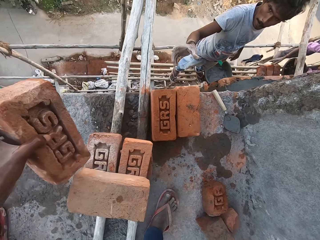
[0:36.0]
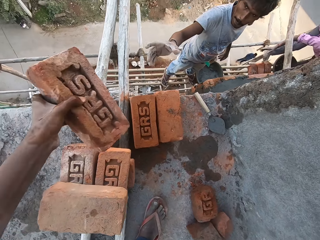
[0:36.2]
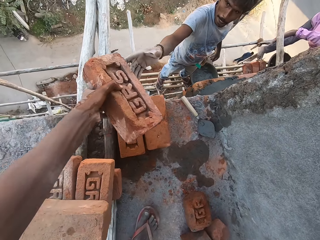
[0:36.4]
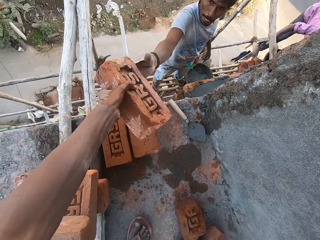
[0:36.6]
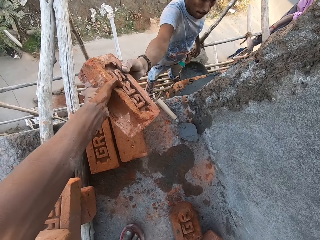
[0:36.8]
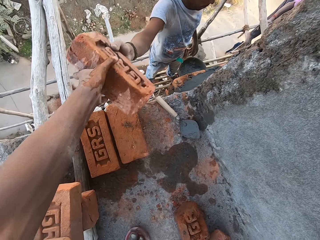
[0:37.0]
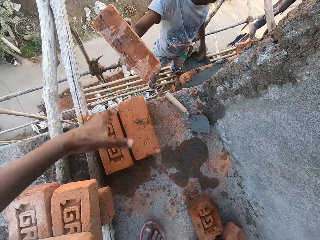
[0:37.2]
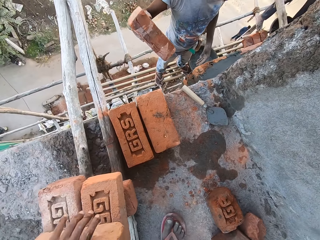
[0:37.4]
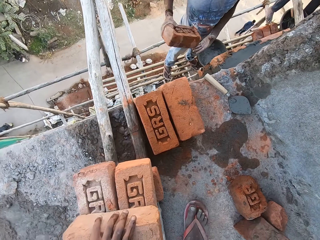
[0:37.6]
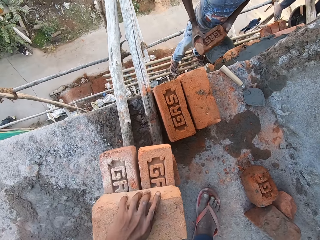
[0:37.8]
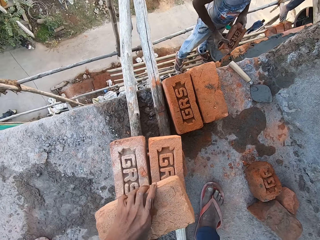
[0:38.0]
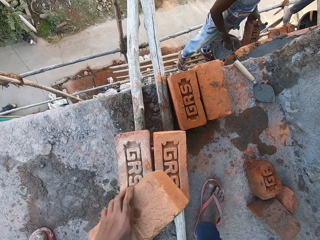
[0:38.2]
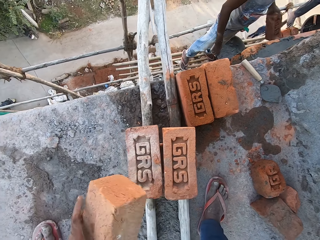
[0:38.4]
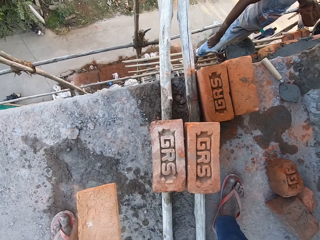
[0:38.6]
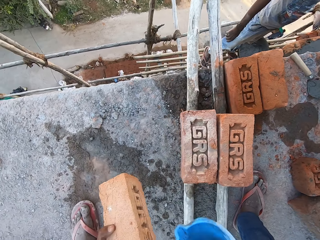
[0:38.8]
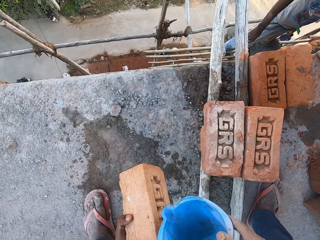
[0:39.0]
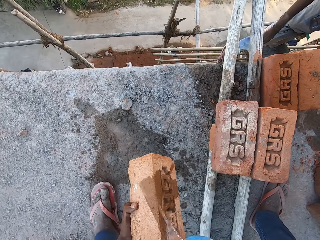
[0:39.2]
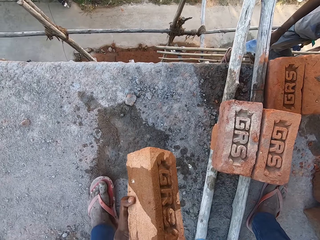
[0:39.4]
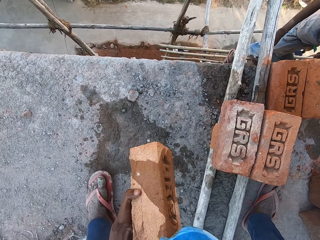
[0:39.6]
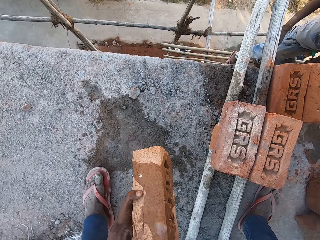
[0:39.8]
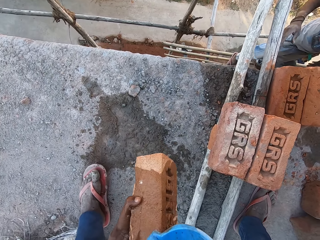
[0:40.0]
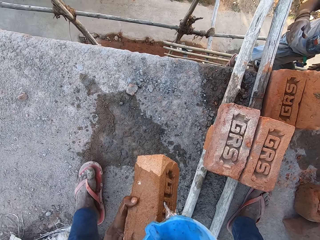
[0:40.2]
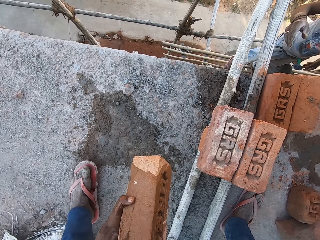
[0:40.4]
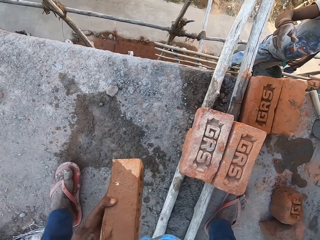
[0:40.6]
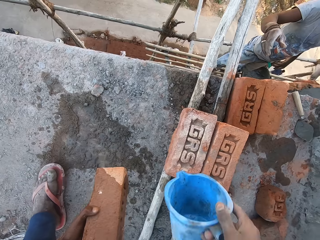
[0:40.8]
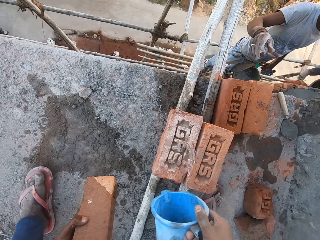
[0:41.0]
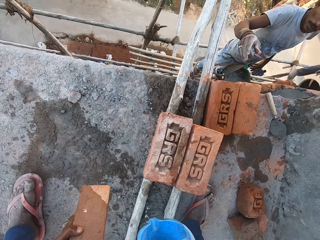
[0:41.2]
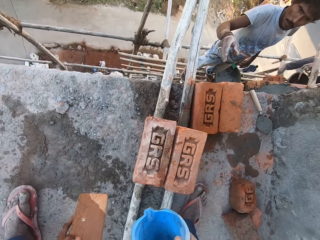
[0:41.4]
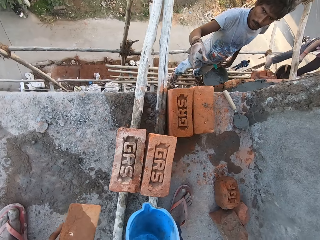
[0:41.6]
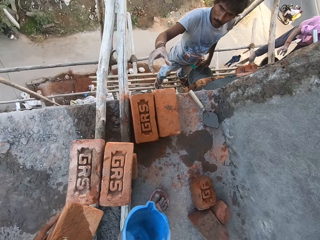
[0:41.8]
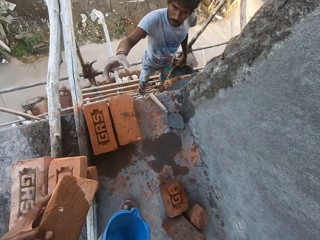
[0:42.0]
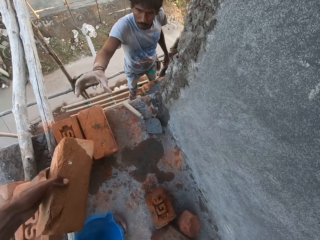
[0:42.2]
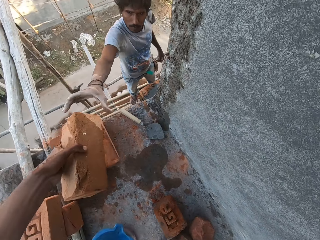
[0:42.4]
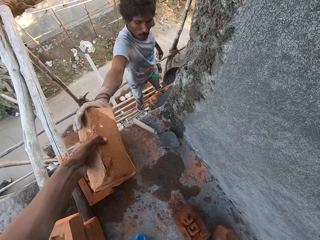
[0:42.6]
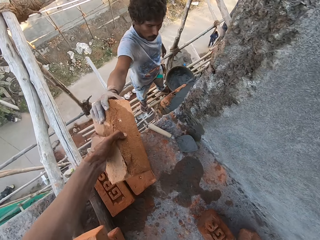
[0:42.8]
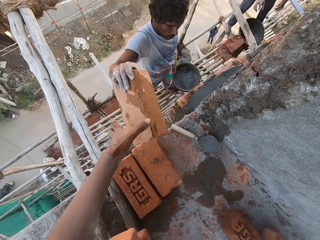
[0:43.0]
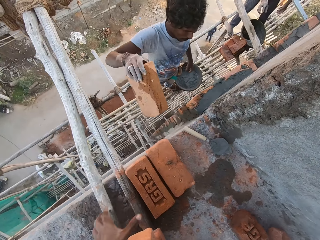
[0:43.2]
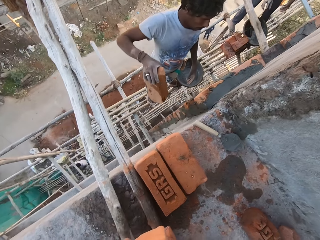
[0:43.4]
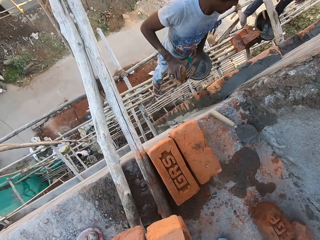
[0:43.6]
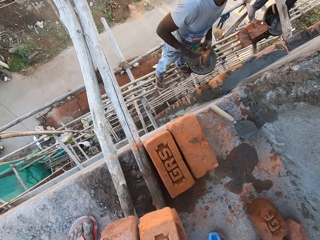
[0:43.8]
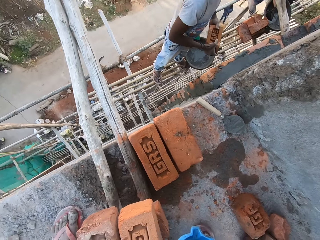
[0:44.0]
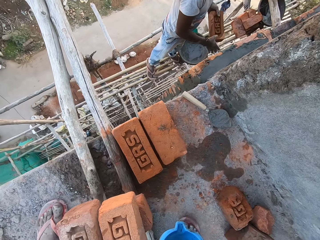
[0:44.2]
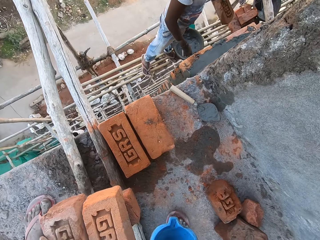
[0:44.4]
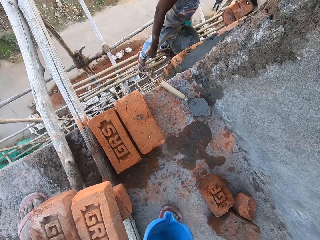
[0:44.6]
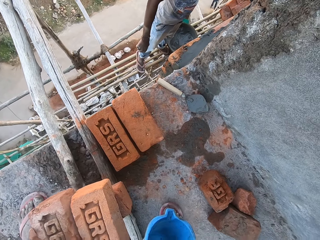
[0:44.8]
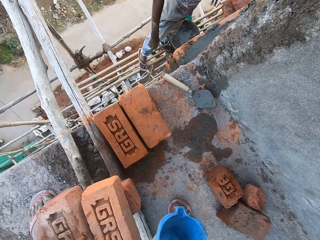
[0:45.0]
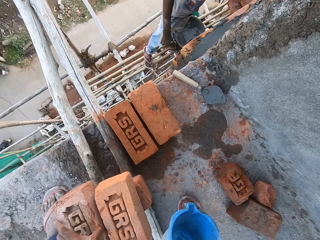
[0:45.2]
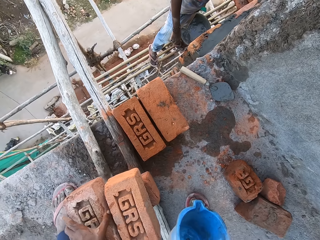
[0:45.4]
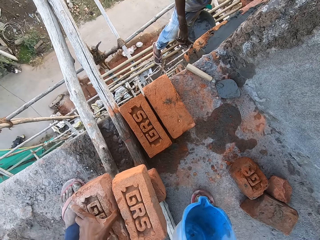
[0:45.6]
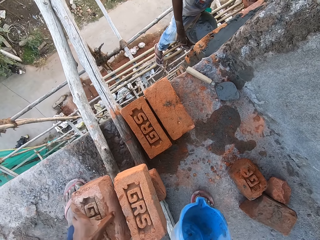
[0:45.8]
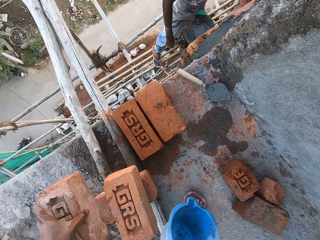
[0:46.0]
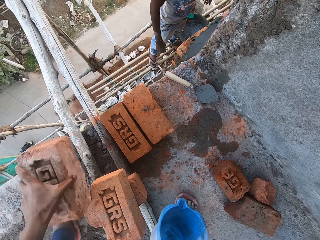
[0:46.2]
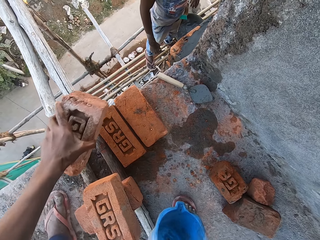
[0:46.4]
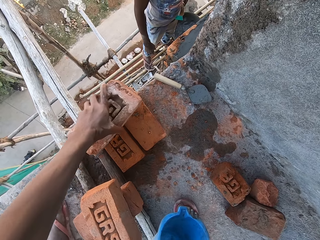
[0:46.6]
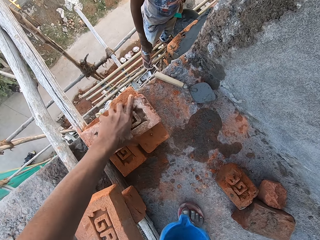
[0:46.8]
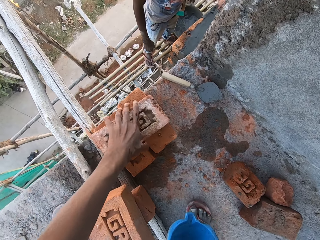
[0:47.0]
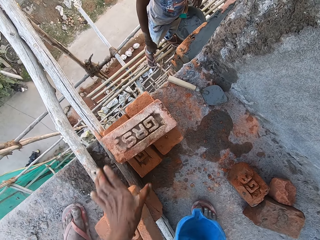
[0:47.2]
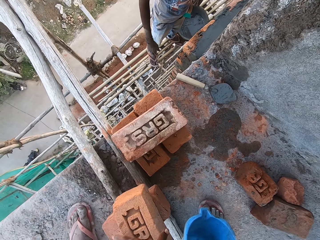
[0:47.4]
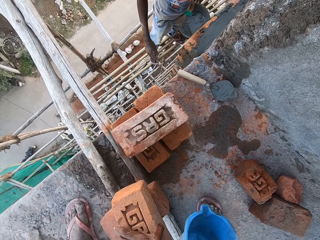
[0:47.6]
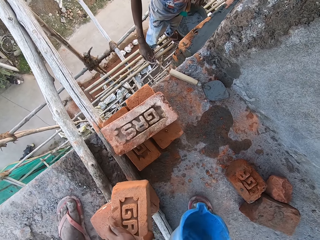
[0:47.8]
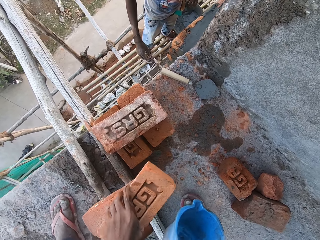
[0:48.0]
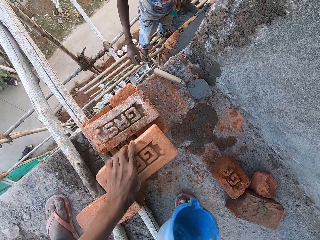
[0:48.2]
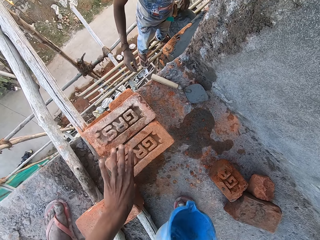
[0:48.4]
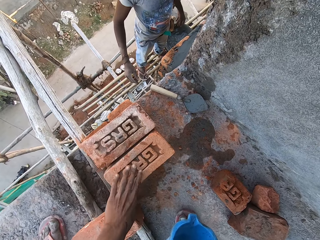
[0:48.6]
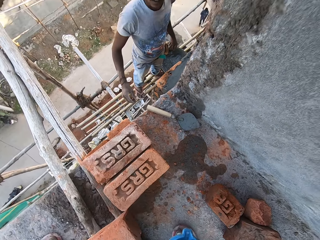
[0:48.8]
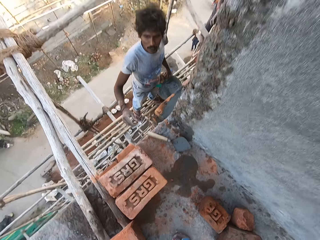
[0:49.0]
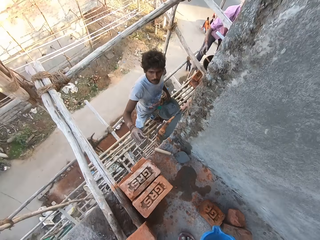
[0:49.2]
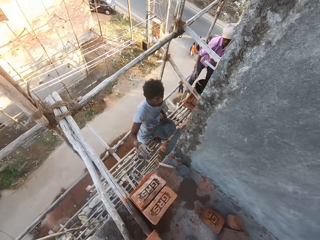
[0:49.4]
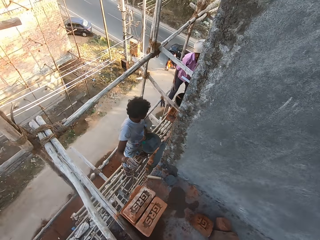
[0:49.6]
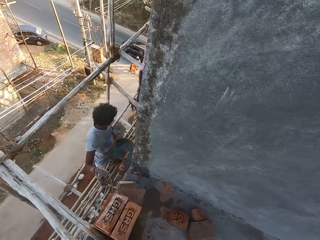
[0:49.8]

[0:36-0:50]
The camera wearer passes the brick to the man with his left hand. He picks a brick from the stack of bricks with his left hand. The man passes the brick in his right hand to his left hand. The camera wearer pours some water from the cup in his right hand on the brick in his left hand. He pours some water from the cup in his right hand on the stack of bricks. He passes the brick to the man with his left hand. The man passes the brick in his right hand to his left hand. The camera wearer picks a brick from the stack of bricks with his left hand. He drops the brick on a stack of bricks on the ground with his left hand. He picks a brick from the stack of bricks with his left hand. He drops the brick on the stack of bricks on the ground with his left hand.

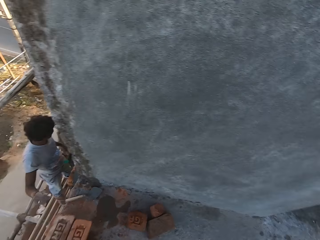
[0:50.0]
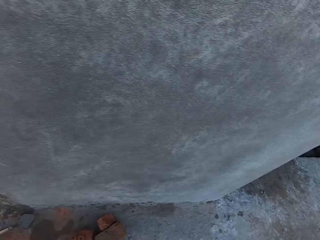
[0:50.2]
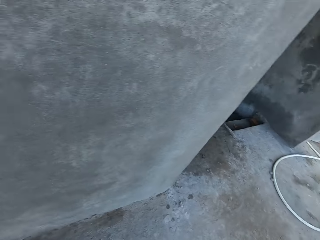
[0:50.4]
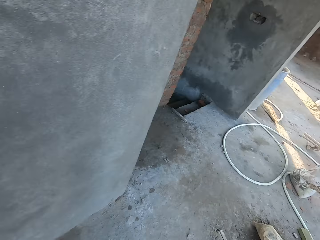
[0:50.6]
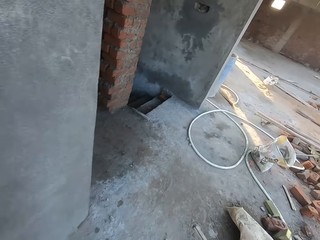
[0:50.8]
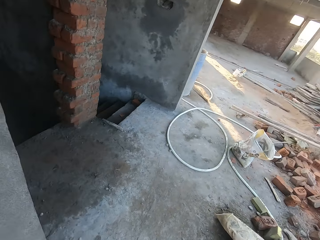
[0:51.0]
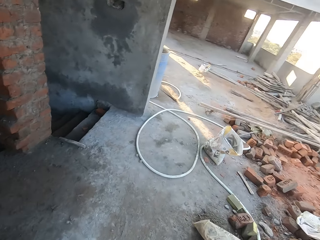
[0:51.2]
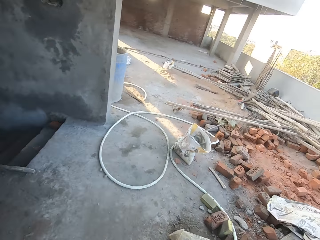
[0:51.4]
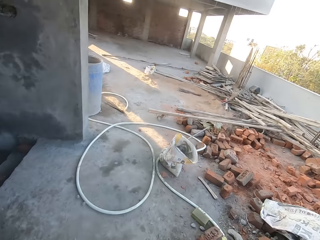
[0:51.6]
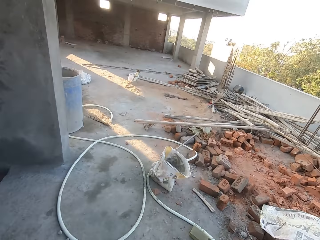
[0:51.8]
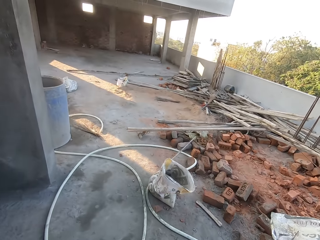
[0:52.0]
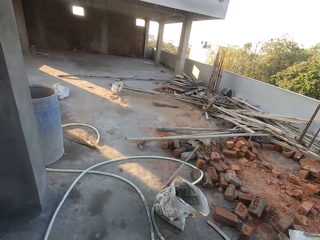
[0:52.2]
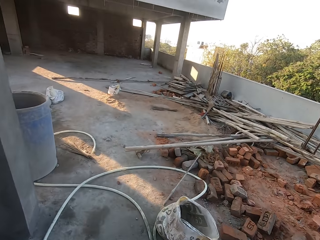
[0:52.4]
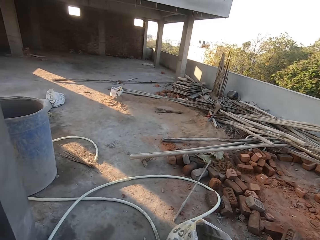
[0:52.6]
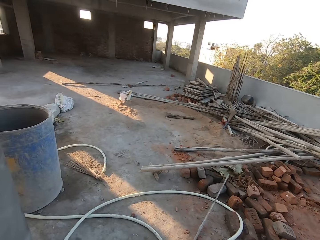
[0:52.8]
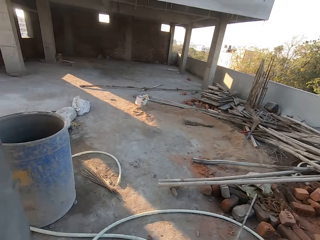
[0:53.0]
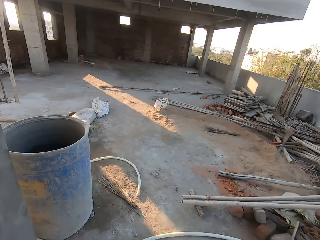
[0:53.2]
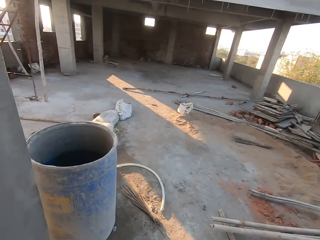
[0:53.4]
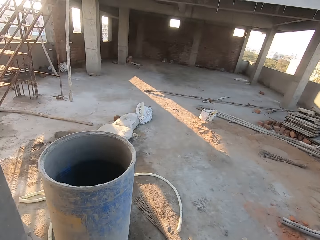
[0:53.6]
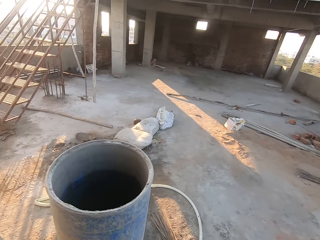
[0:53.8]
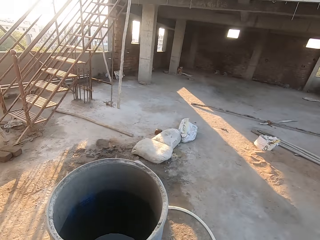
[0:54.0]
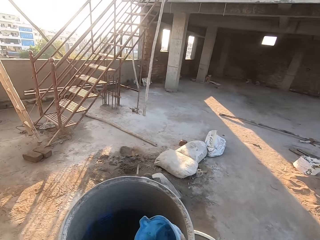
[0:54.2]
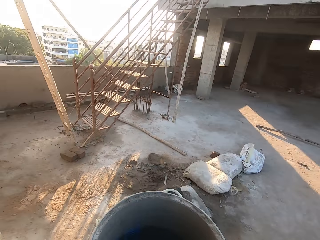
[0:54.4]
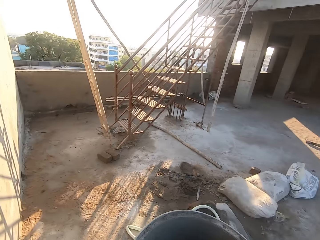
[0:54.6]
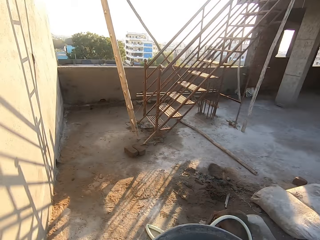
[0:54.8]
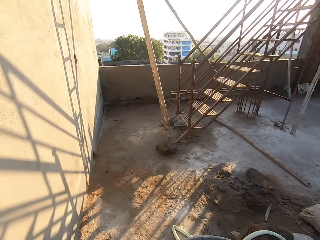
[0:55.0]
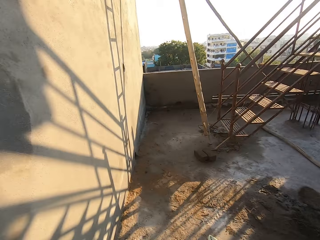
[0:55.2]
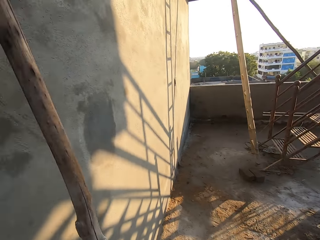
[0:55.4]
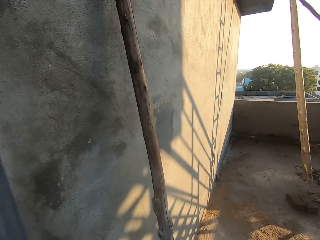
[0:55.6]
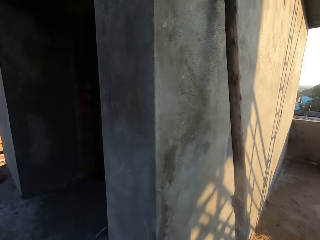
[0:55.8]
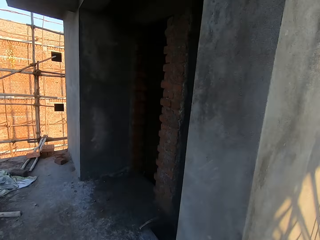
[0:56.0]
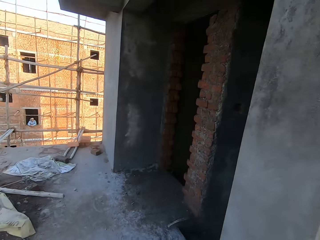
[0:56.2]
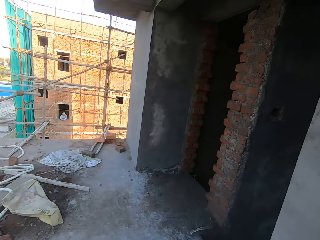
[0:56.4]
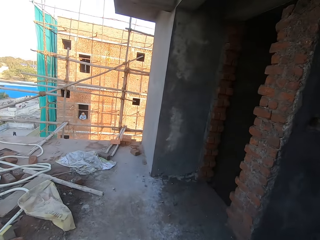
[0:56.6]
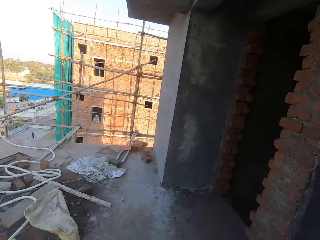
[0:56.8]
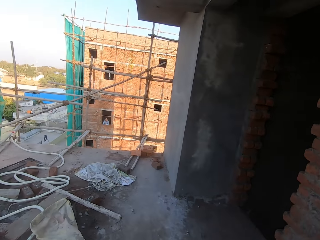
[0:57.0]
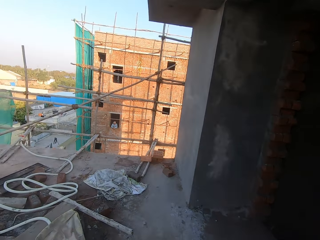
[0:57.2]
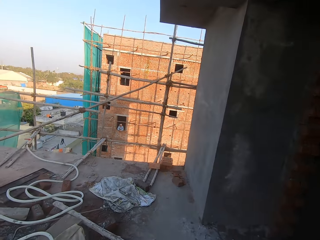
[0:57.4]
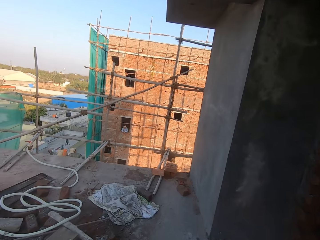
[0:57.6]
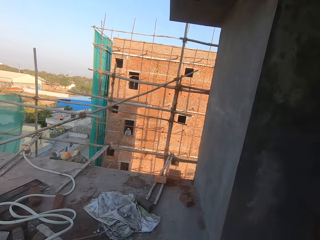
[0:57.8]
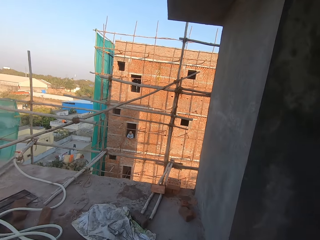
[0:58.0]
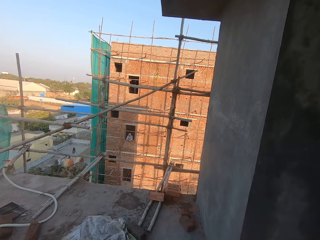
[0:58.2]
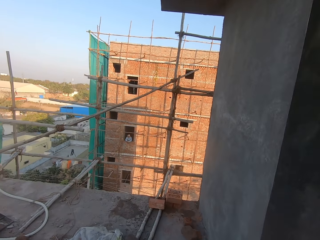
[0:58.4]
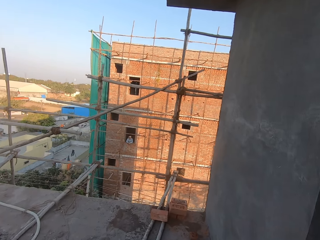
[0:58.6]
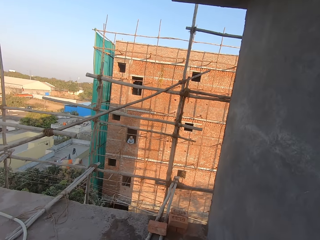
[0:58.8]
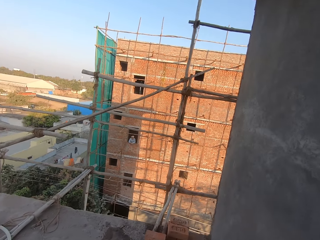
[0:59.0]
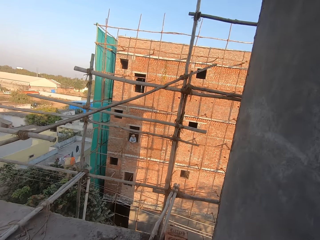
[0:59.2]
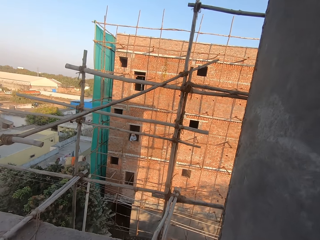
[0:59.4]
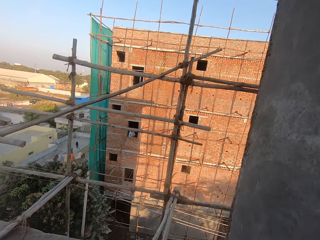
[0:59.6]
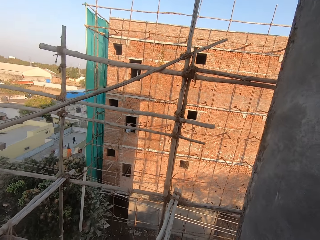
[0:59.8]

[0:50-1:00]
The camera wearer walks towards a drum of water. He looks around the building. He walks around the building. He takes water from the drum with the cup in his right hand.
